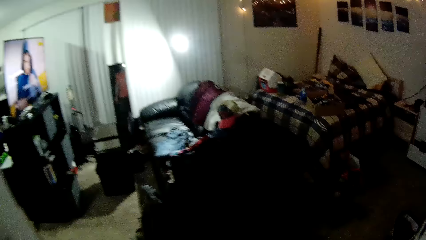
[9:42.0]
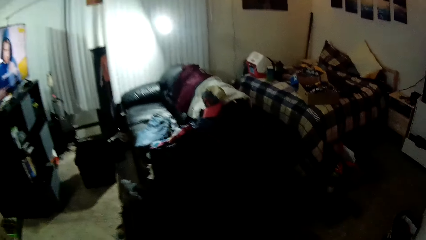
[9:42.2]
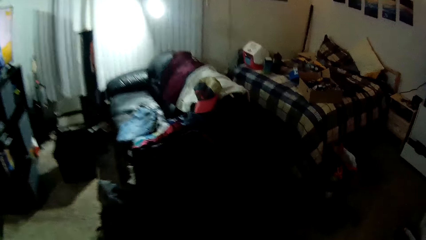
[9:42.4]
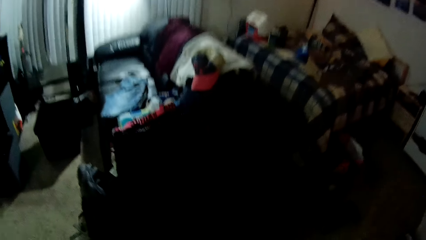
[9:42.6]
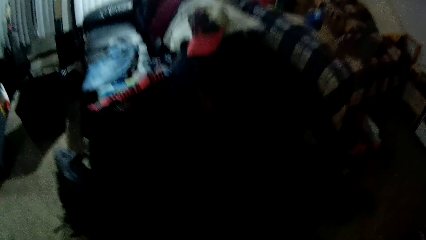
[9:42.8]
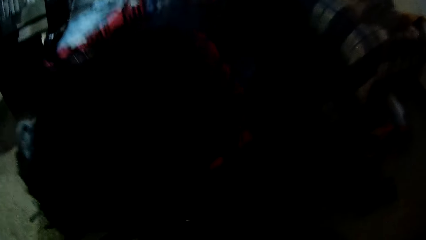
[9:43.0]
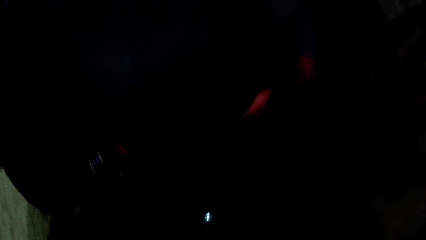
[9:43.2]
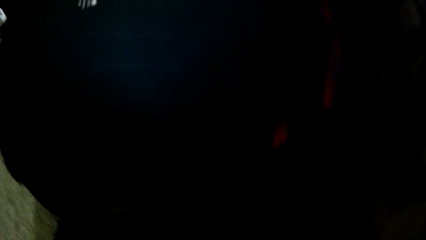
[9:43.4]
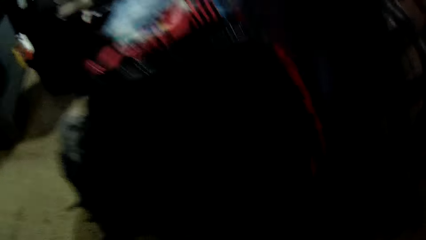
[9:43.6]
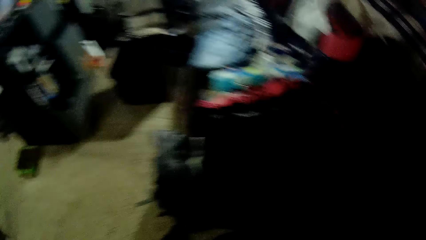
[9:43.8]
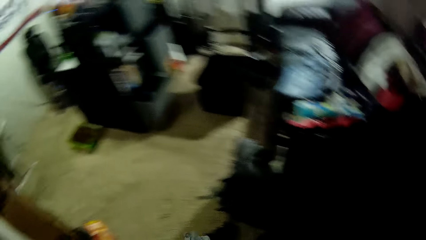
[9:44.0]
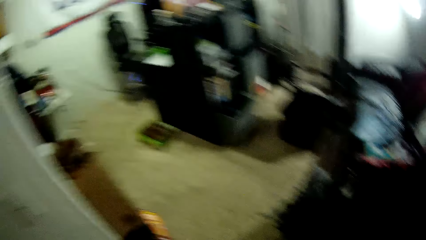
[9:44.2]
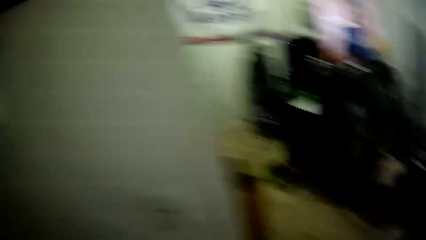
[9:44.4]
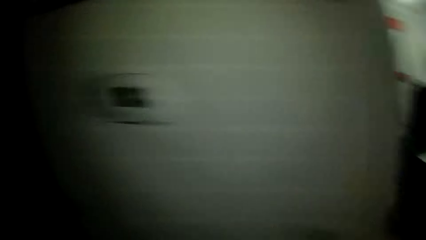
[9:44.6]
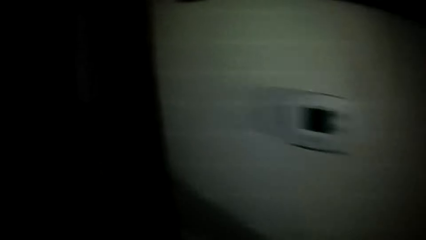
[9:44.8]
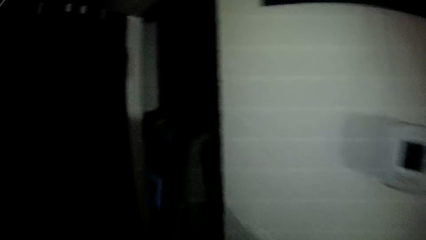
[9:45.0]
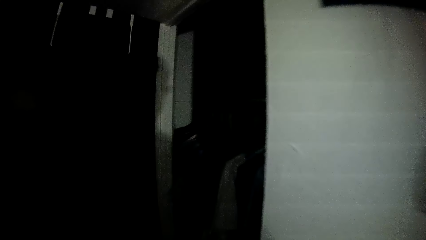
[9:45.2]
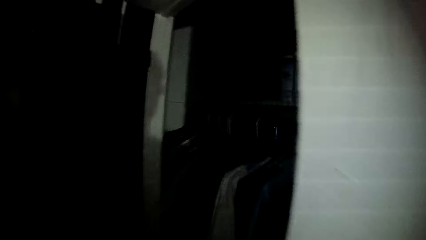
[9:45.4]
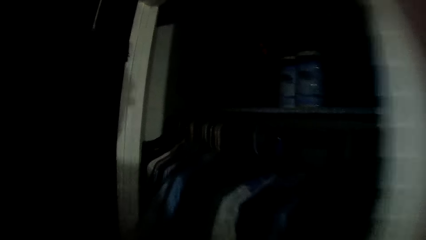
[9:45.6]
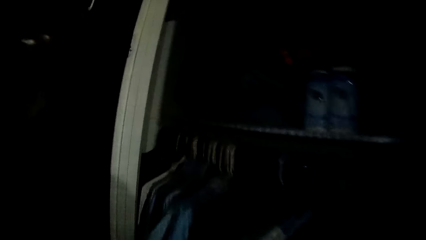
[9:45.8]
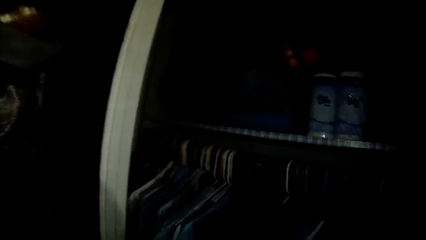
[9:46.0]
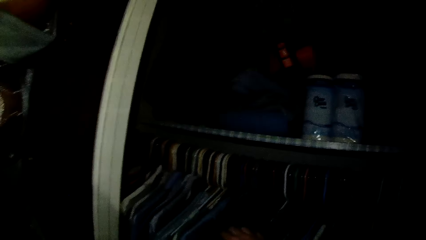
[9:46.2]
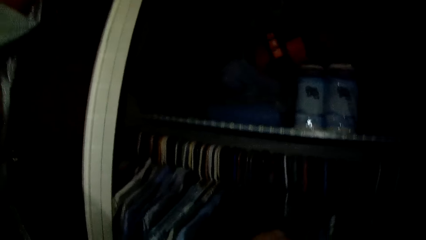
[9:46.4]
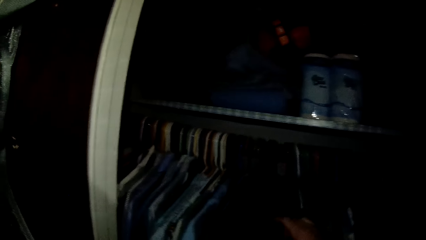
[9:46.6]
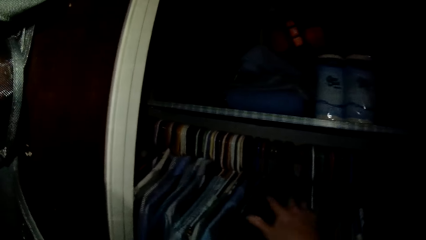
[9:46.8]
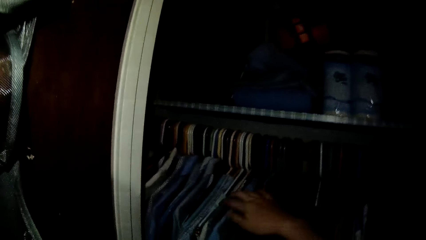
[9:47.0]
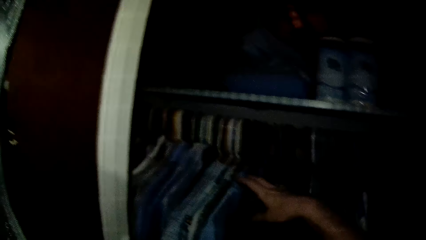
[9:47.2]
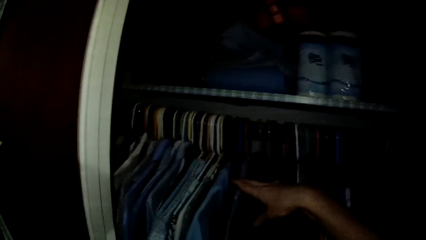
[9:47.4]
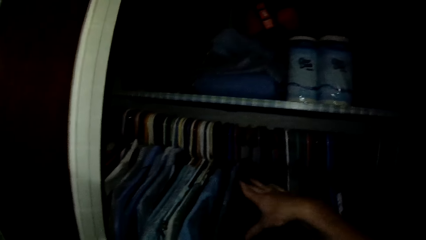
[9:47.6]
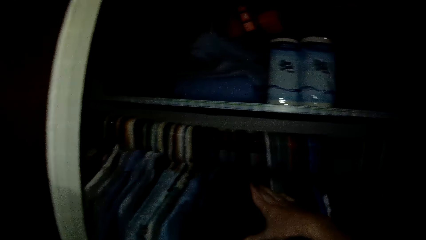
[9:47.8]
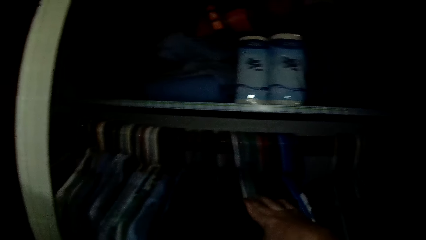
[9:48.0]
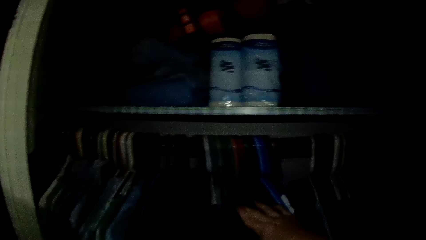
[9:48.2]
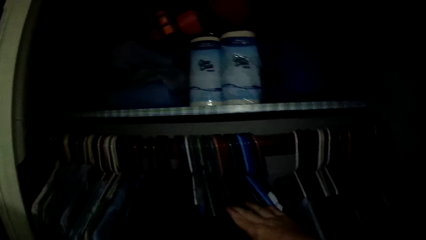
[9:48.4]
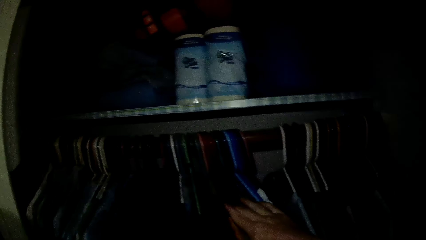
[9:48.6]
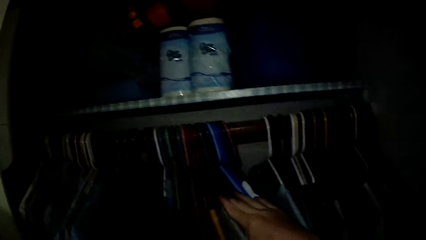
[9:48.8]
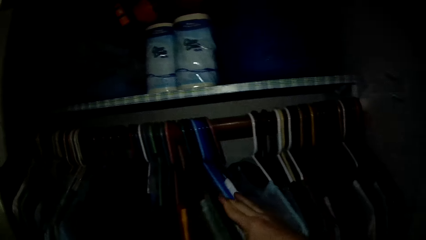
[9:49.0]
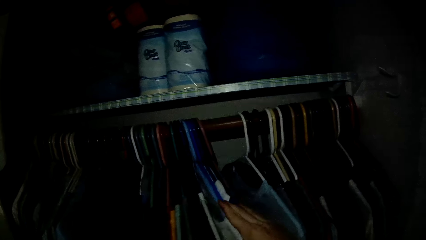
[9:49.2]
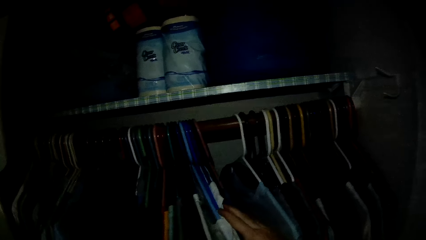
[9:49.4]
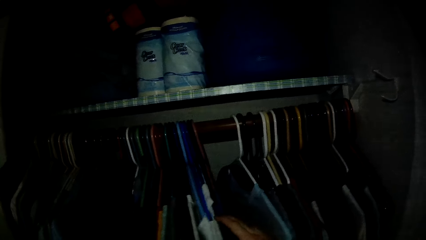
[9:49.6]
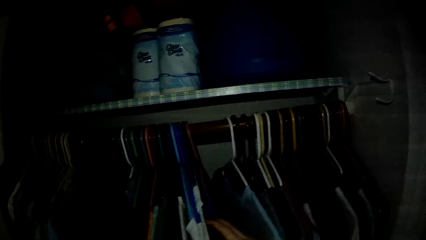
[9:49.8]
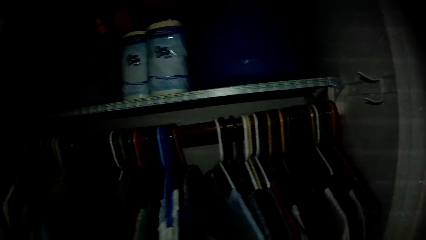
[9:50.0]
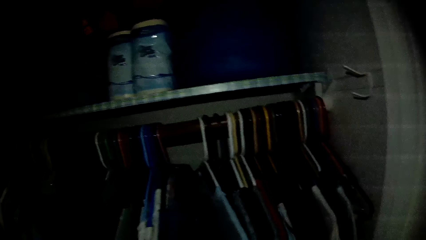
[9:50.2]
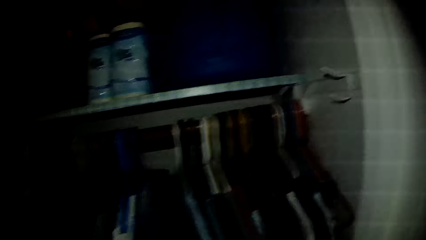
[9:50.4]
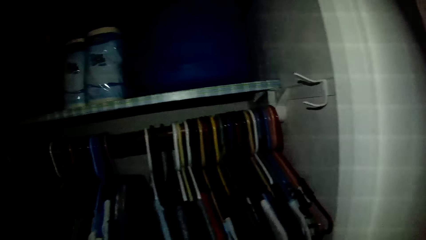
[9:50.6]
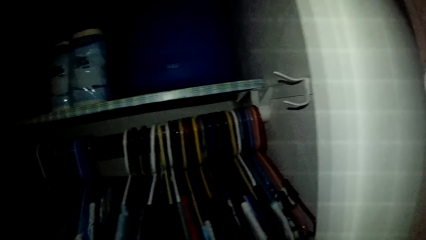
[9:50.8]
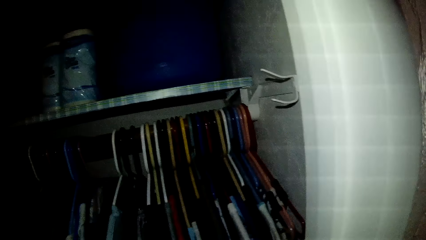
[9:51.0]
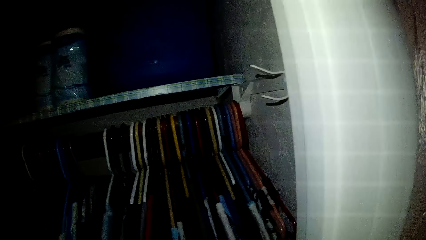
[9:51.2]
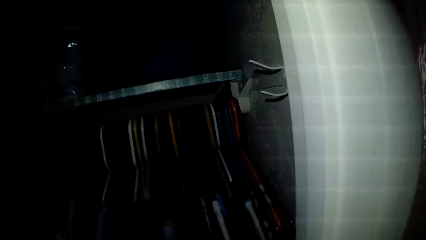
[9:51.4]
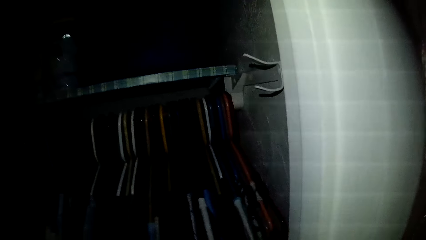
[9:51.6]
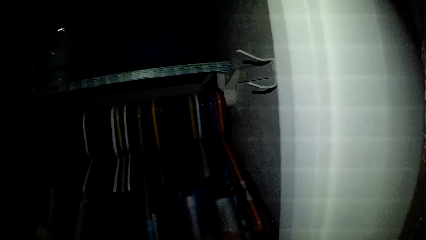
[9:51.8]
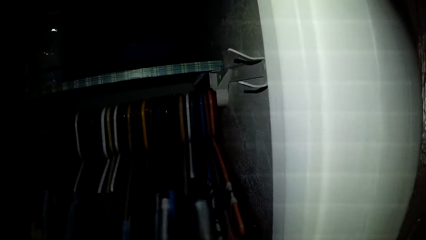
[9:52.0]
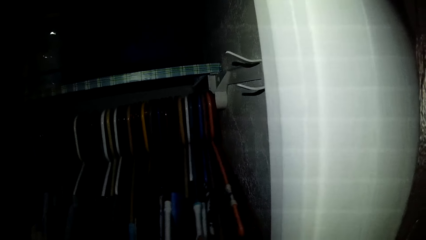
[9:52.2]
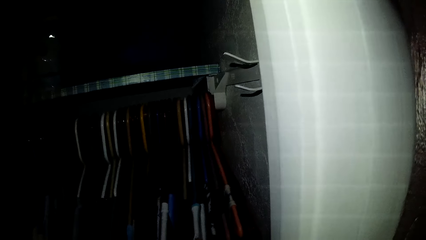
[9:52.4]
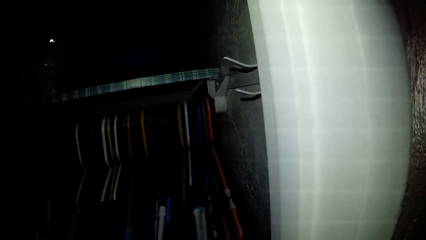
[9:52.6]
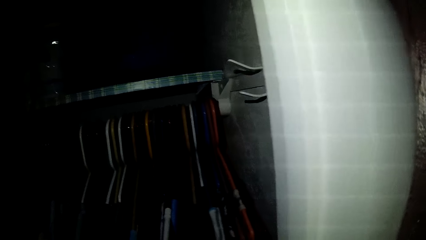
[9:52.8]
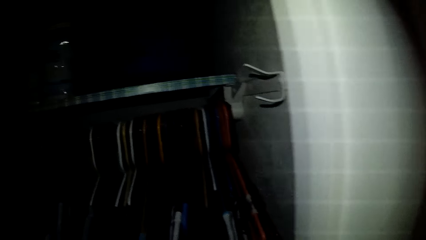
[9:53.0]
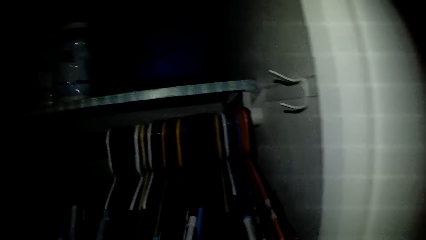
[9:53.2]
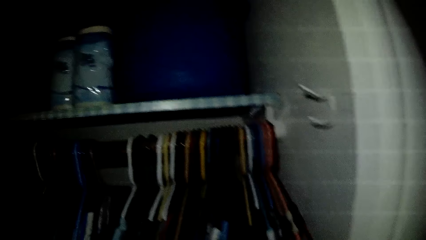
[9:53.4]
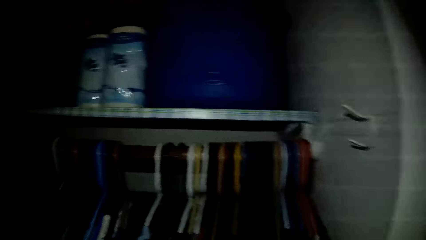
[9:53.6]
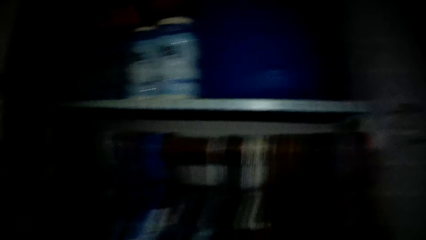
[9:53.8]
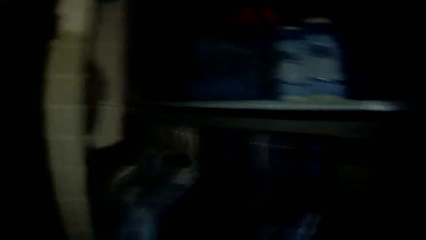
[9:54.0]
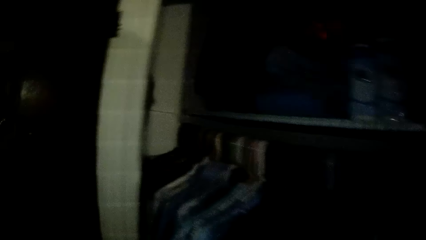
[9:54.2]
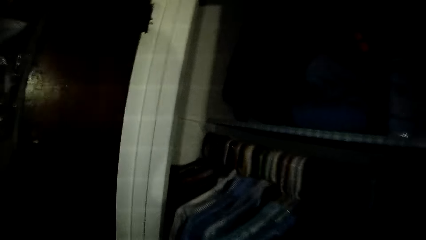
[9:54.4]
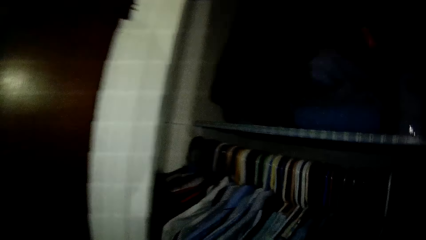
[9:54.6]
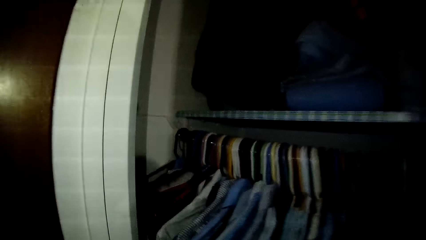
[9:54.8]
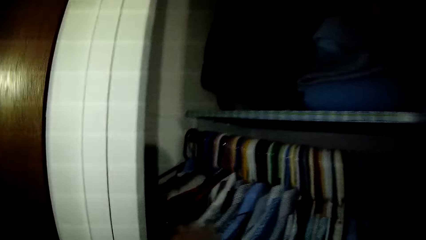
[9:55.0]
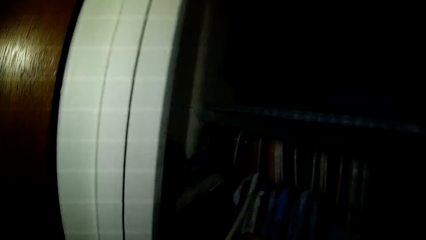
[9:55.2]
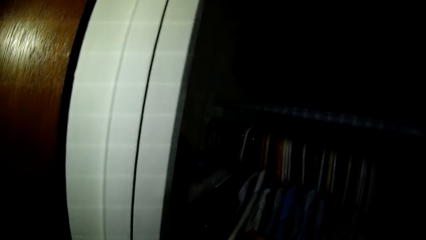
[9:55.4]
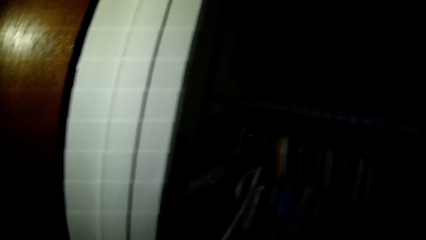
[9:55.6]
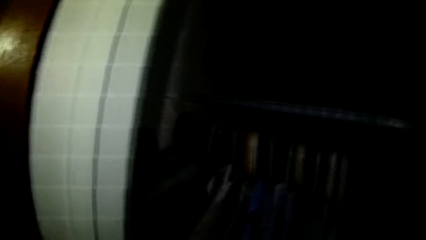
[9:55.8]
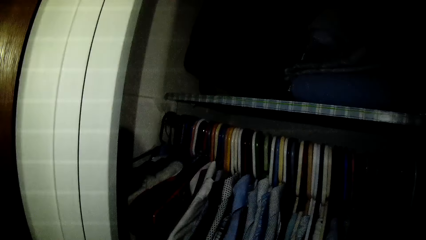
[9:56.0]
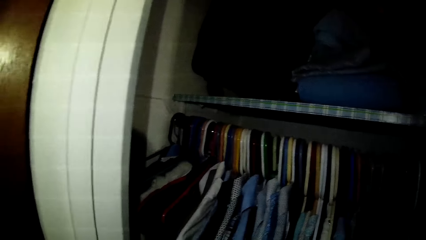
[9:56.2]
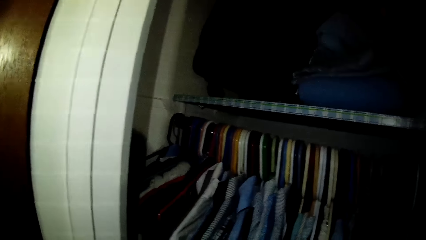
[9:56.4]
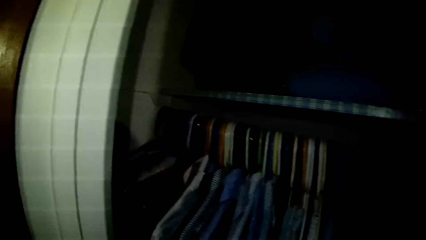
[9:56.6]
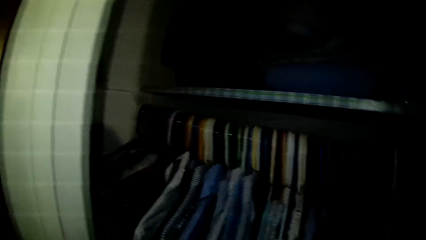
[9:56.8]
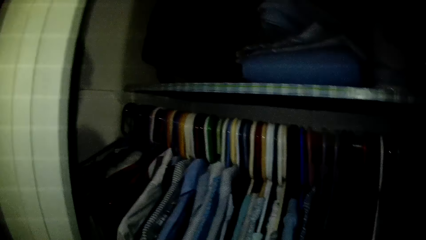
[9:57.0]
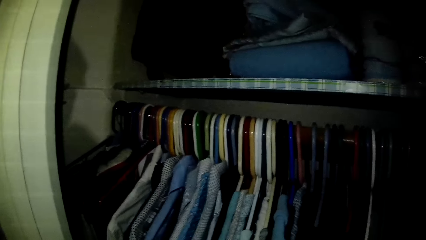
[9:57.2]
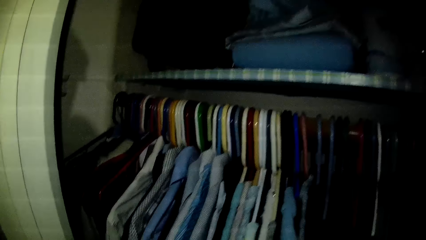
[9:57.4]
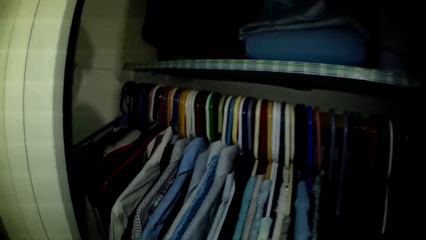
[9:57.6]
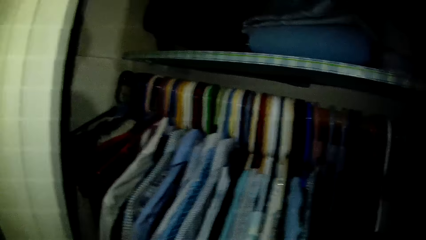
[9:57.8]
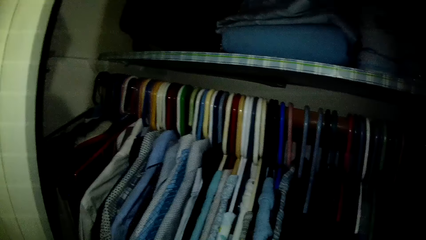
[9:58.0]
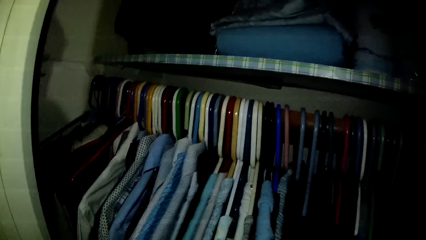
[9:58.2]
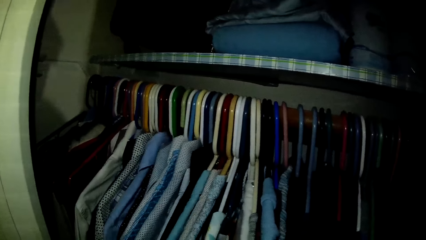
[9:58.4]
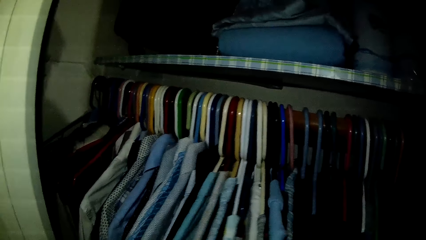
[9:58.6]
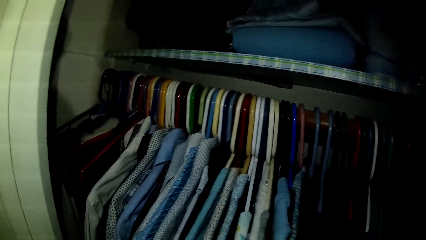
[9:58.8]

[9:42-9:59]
The camera wearer walks from the closet. He picks another shirt. He turns to the closet, walks with the shirt to the closet. He looks for a hanger in the closet with his hands.
